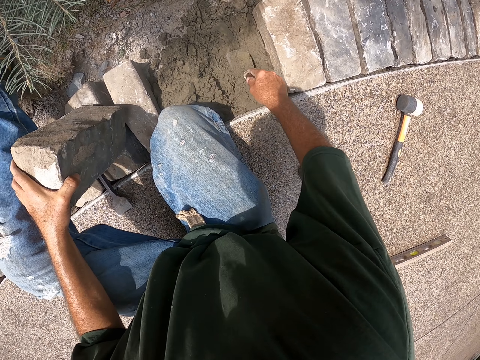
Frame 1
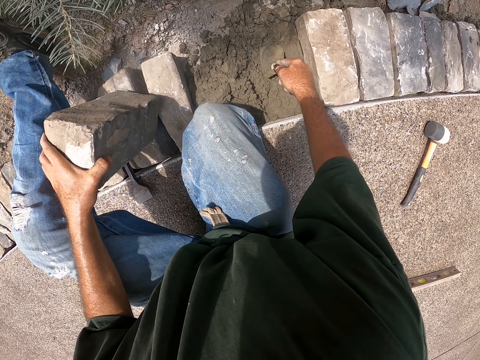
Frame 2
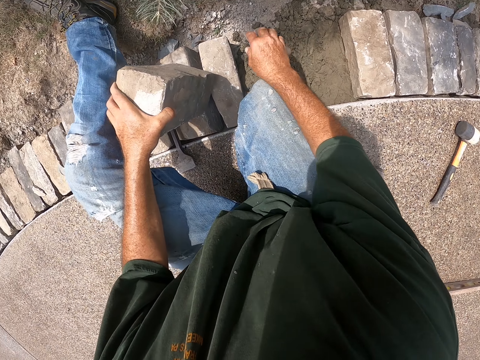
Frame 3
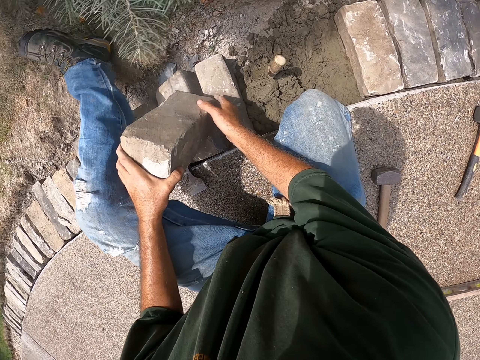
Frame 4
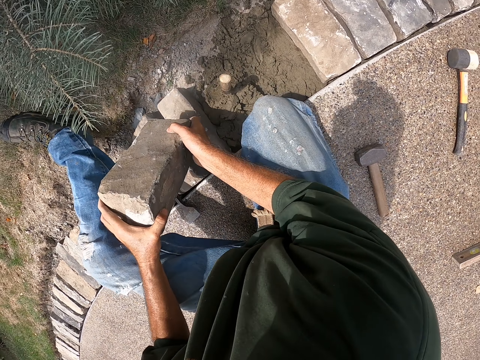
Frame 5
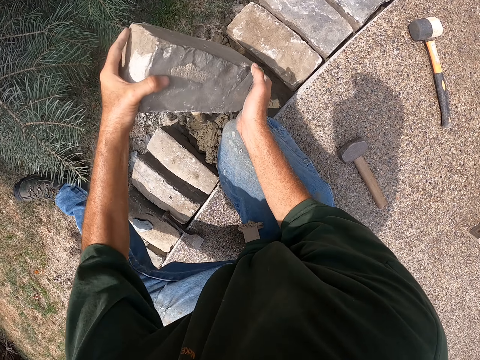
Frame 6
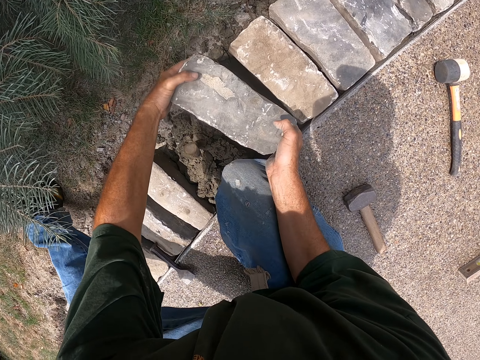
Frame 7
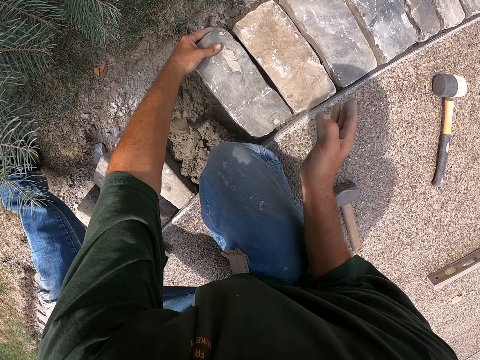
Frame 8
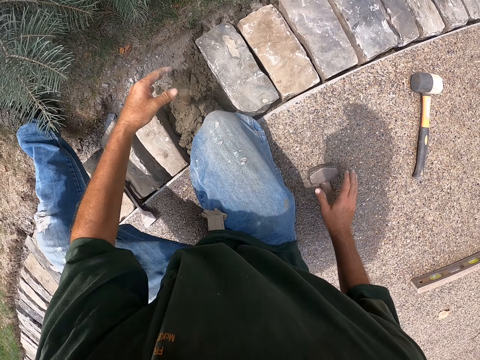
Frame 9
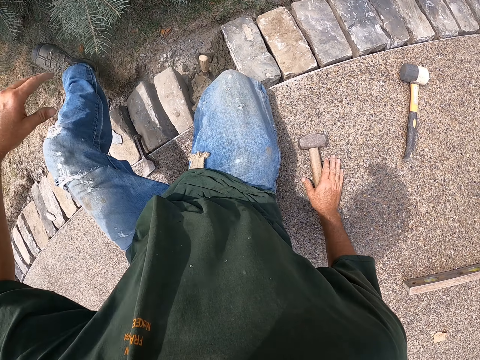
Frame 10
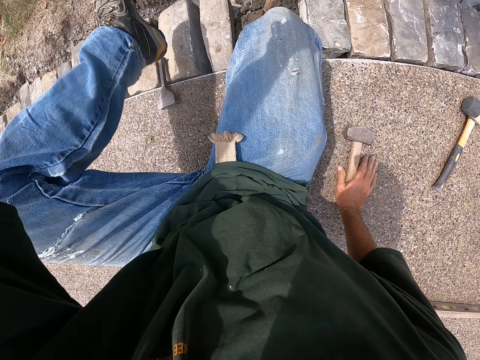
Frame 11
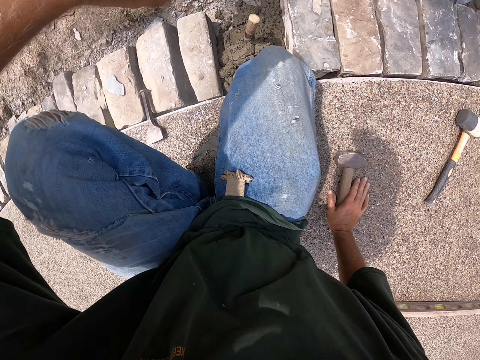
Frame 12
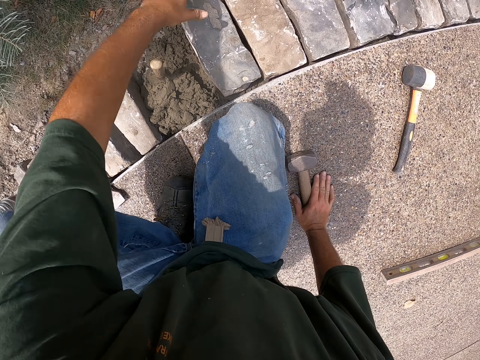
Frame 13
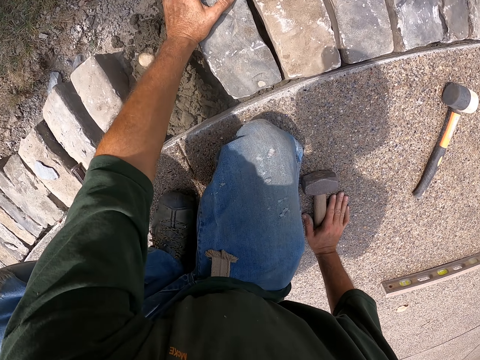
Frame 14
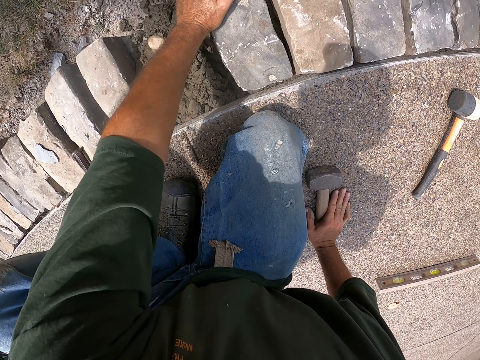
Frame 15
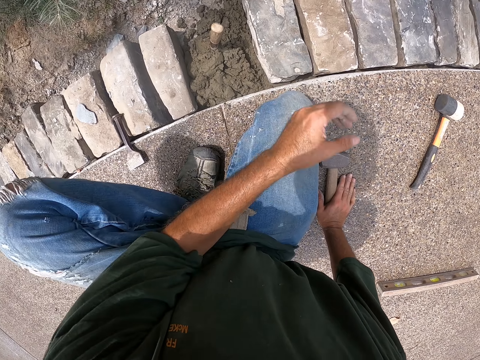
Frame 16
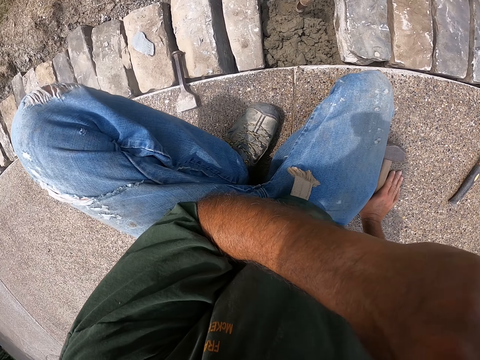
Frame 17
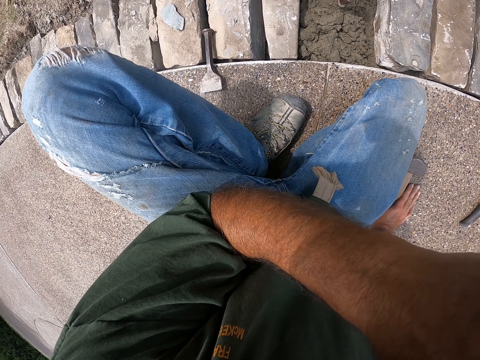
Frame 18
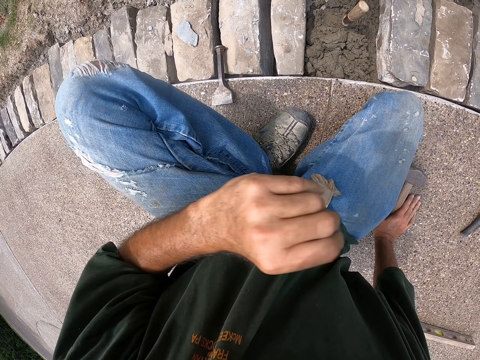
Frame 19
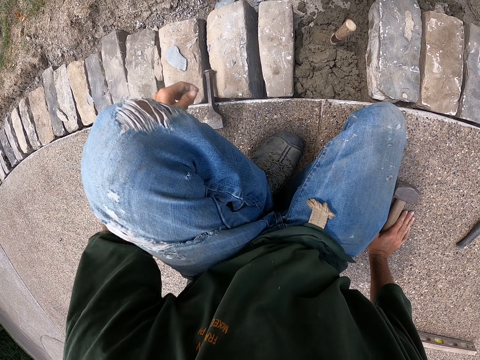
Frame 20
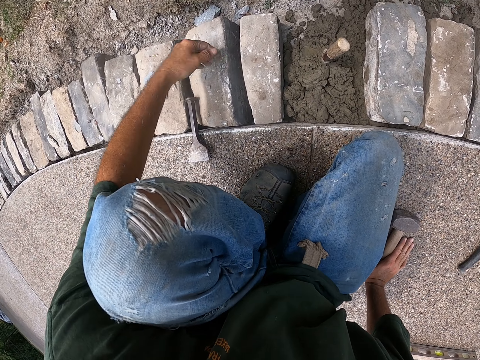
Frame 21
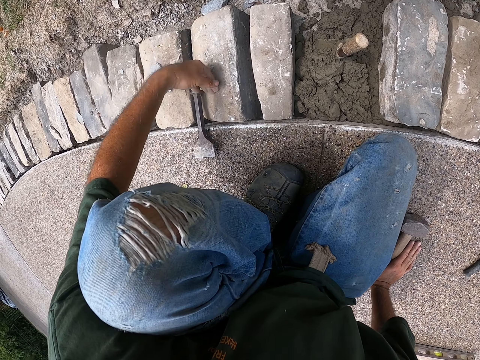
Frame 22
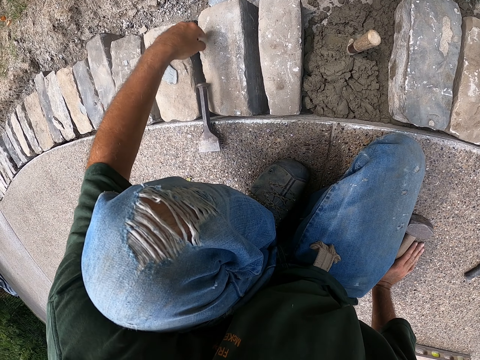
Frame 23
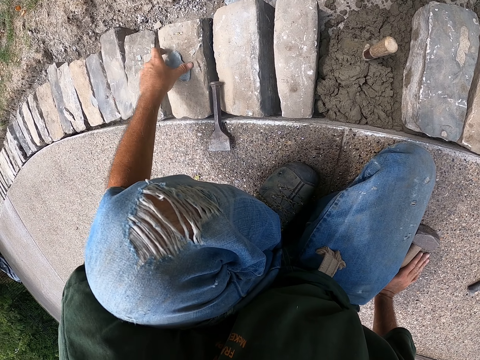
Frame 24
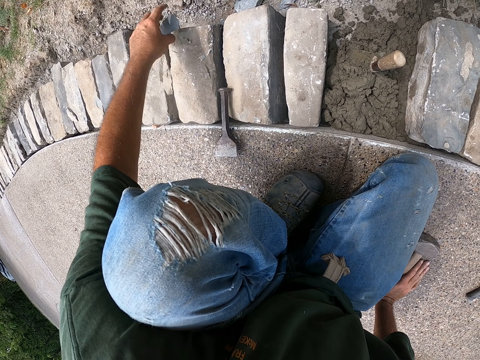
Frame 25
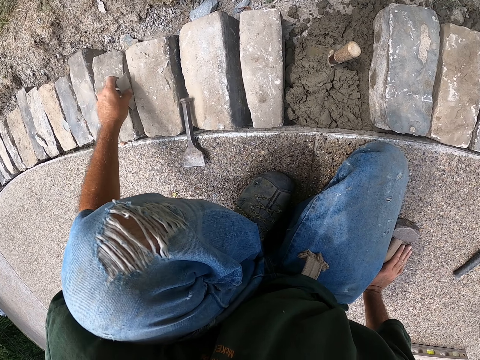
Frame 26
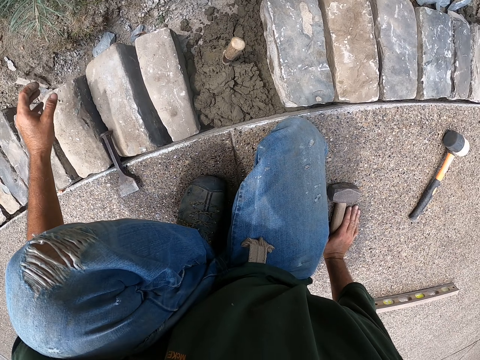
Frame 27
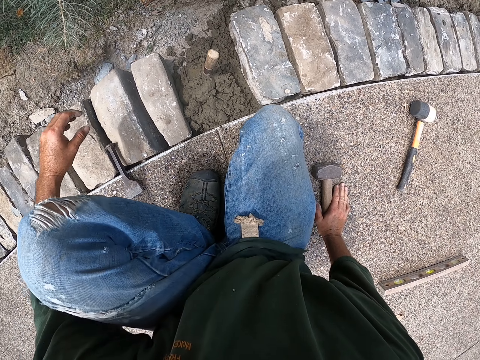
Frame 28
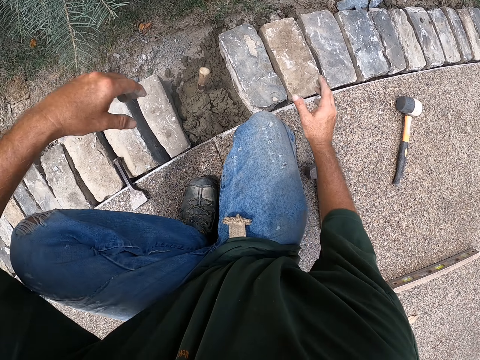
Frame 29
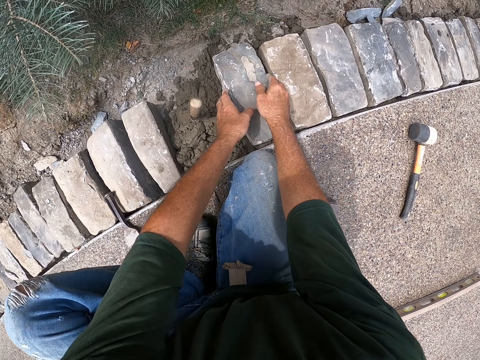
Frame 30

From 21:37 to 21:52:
The camera wearer sticks the trowel in the concrete. He picks up a brick and puts down the brick. He moves his hand. He pulls back his leg. He presses on the brick. He raises his hand towards his face. He puts down his hand. He wipes a surface with his finger. He throws down the brick pieces.

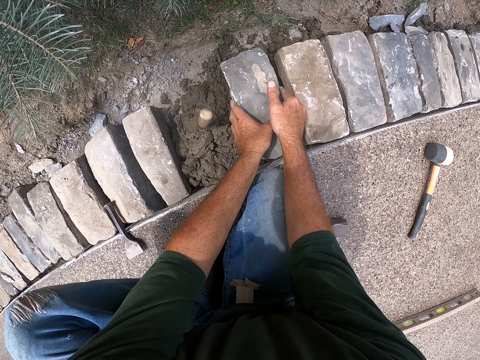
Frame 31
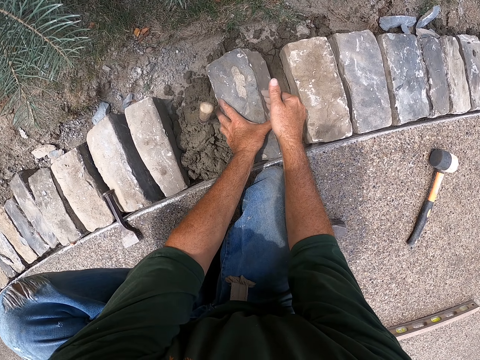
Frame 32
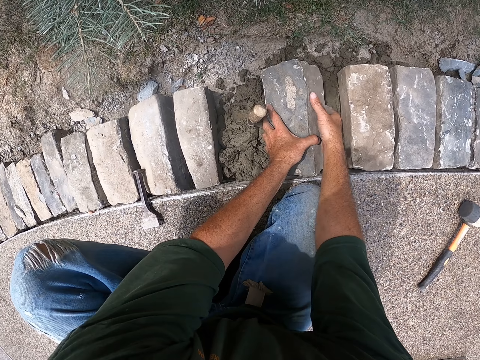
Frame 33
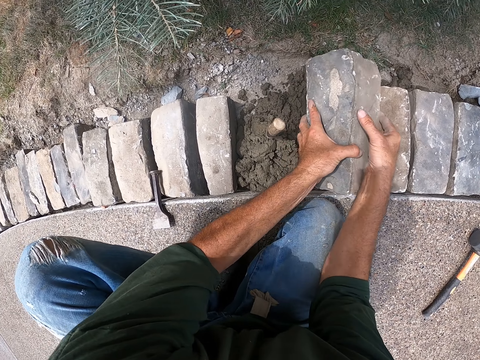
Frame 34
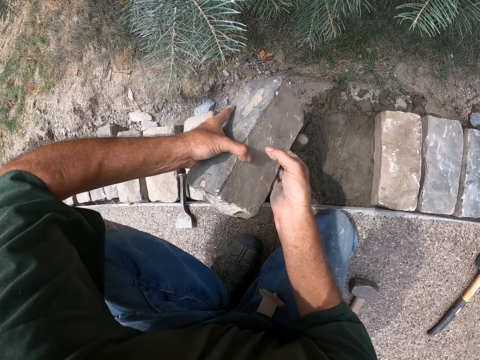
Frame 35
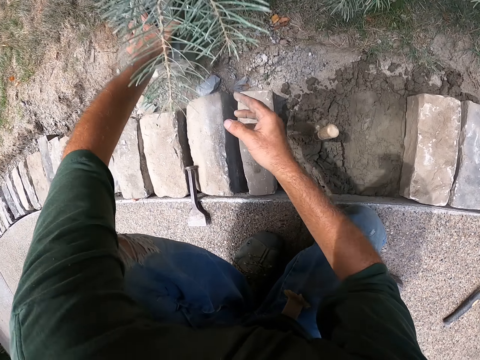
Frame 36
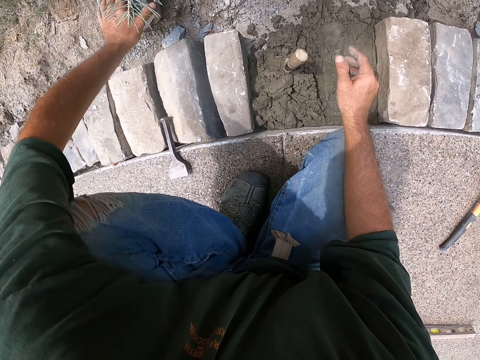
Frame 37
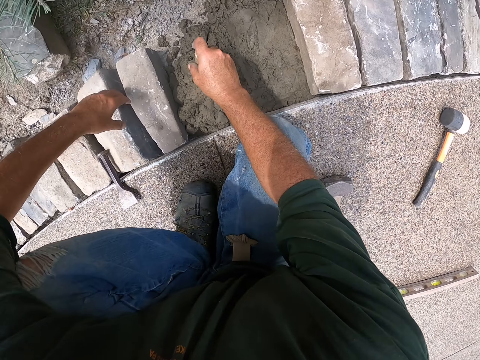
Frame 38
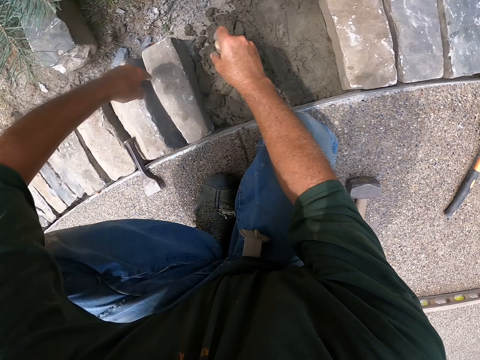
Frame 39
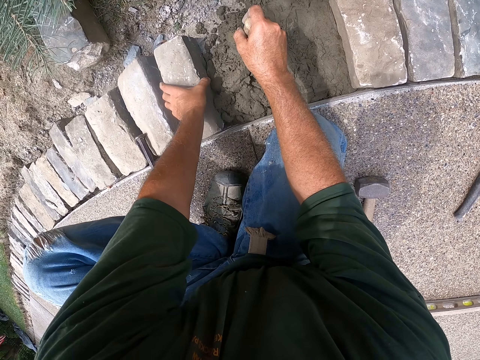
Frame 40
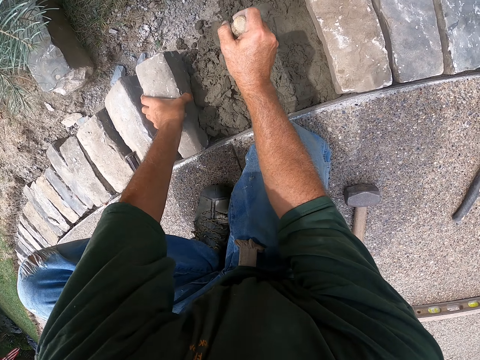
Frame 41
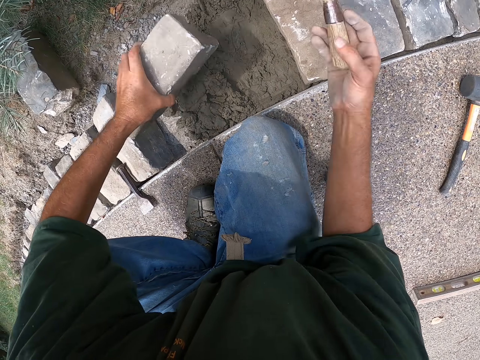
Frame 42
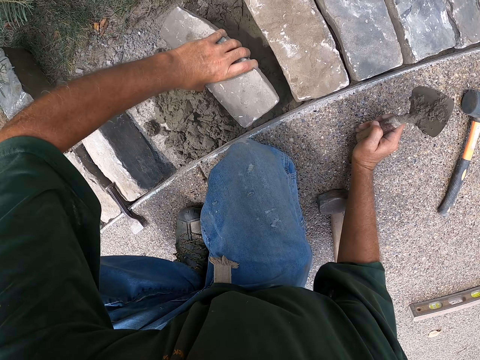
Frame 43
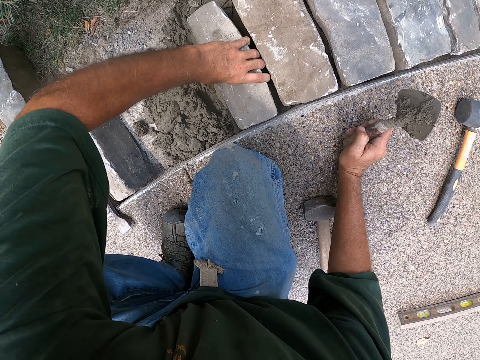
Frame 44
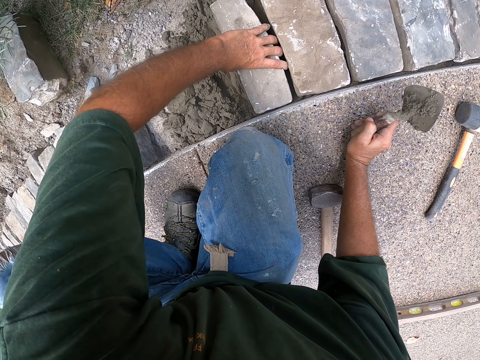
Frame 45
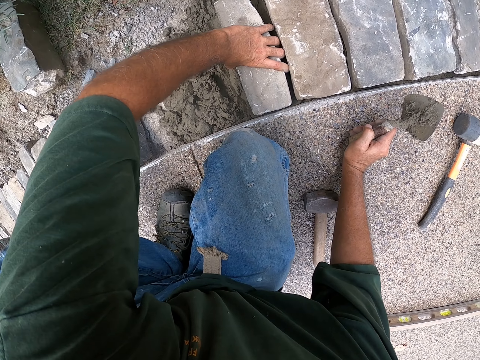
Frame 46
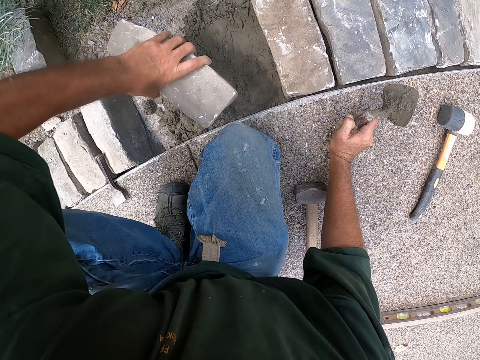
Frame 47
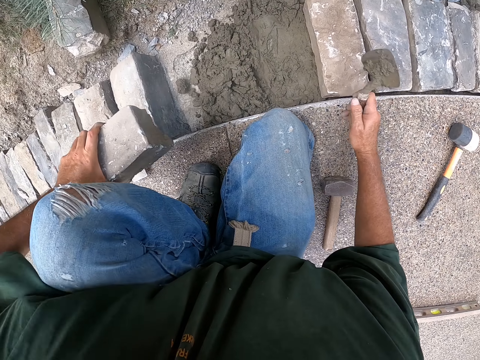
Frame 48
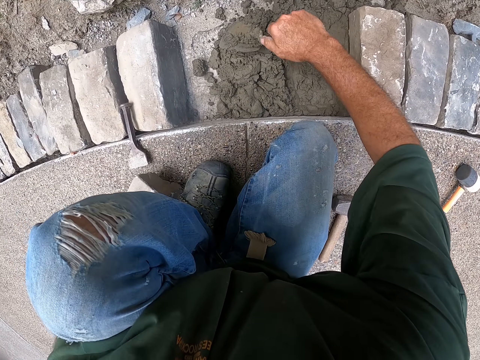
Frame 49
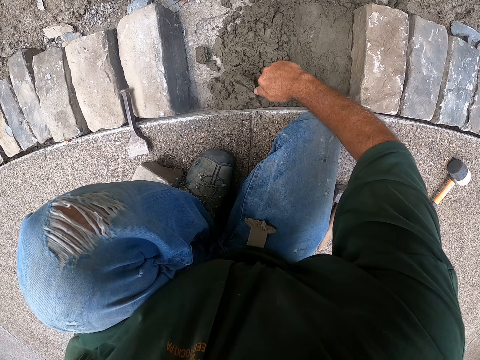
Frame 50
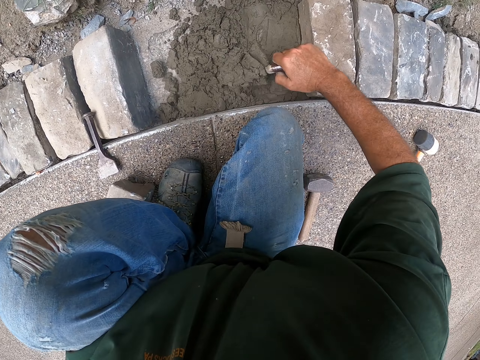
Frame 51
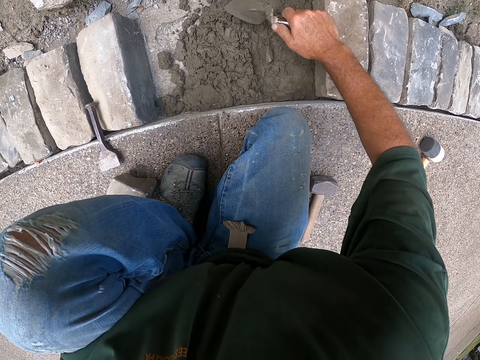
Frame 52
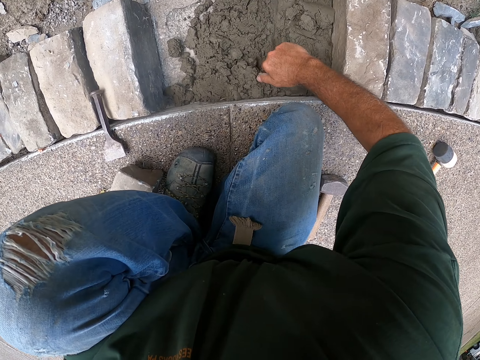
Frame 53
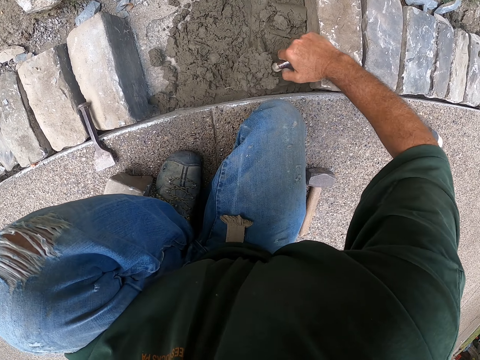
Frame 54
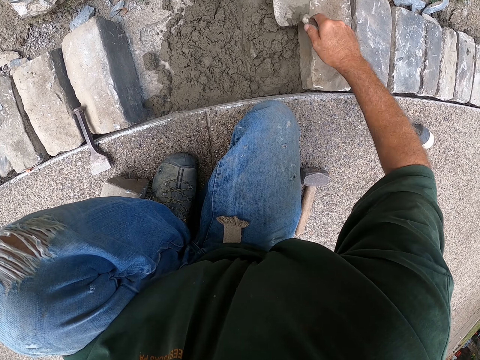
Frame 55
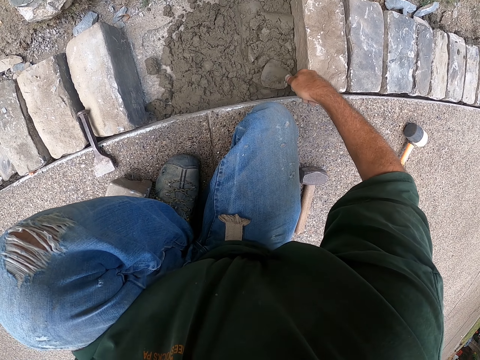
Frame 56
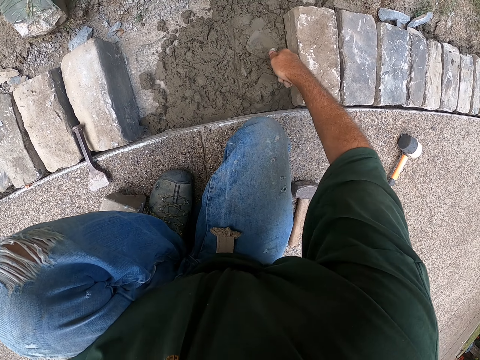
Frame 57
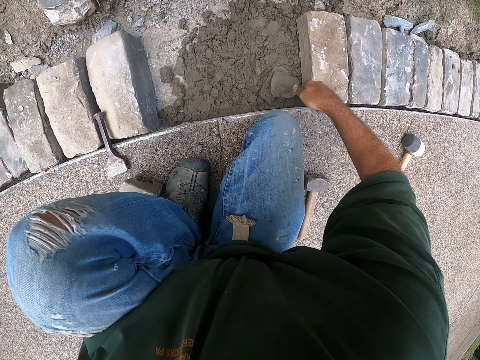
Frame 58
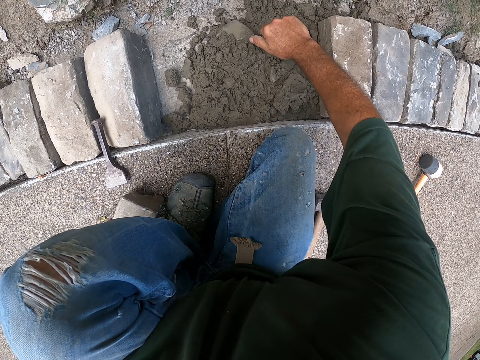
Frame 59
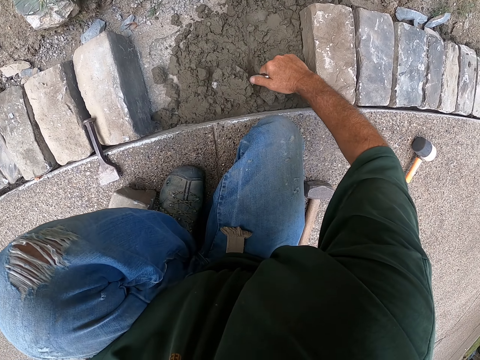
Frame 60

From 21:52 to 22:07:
The camera wearer holds the brick. They pick up the brick. They put down the brick. They hold the trowel. They pick up the brick. They put down the brick. They lift the brick. They move the brick. They put down the brick. They scoop cement with a scooper. They pour the concrete, scoop the concrete and pour the concrete. They spread the cement with the scooper.
